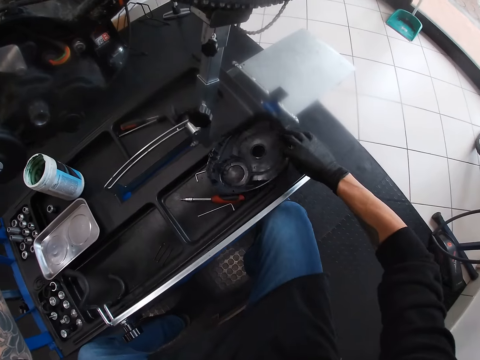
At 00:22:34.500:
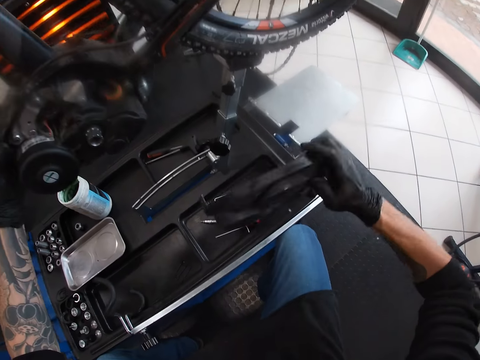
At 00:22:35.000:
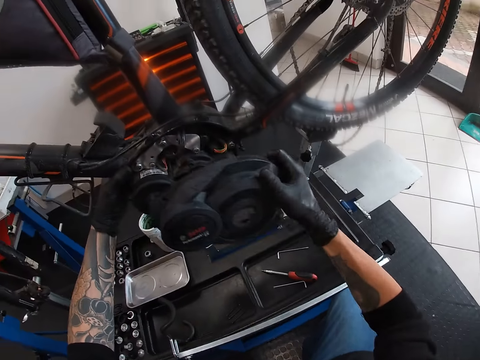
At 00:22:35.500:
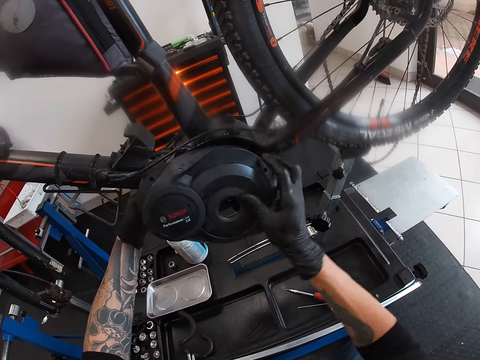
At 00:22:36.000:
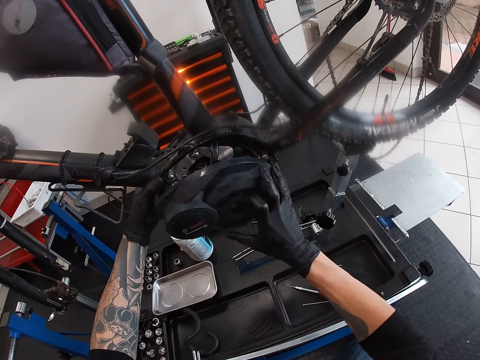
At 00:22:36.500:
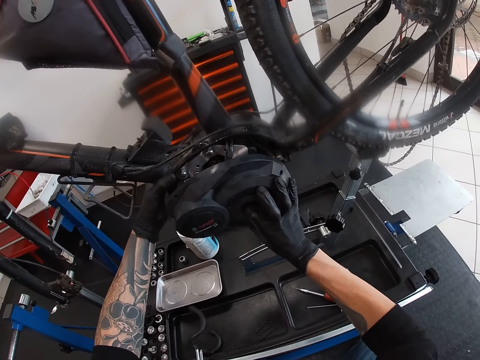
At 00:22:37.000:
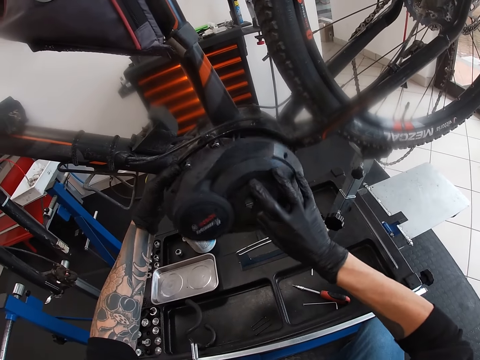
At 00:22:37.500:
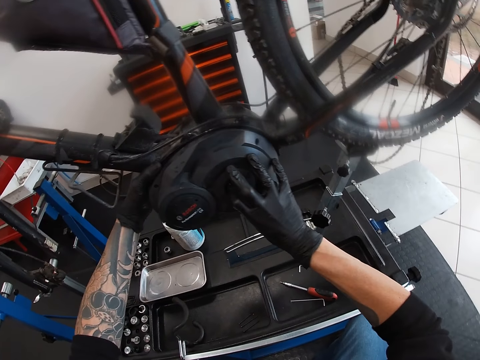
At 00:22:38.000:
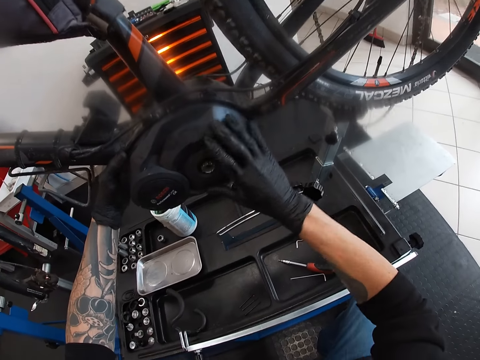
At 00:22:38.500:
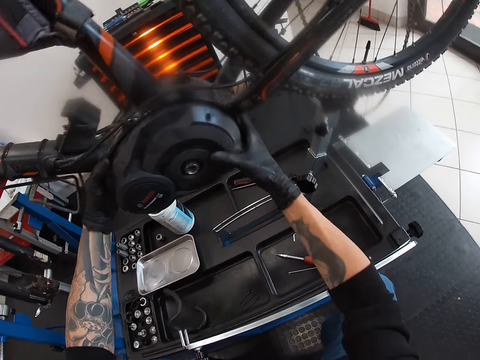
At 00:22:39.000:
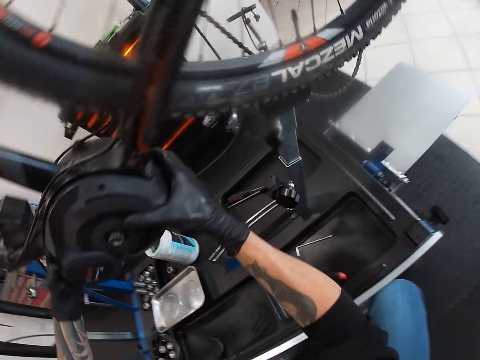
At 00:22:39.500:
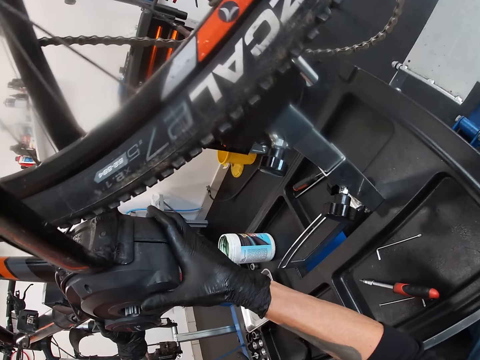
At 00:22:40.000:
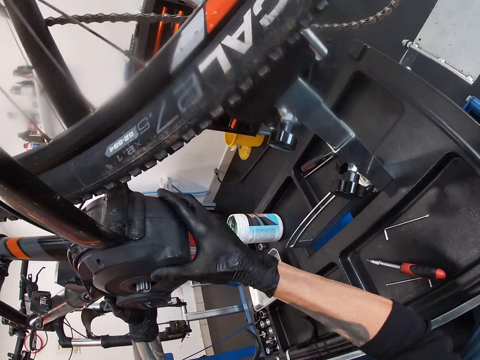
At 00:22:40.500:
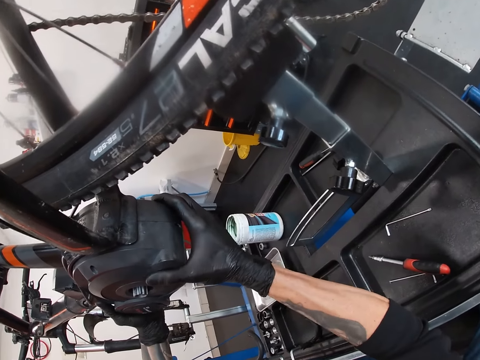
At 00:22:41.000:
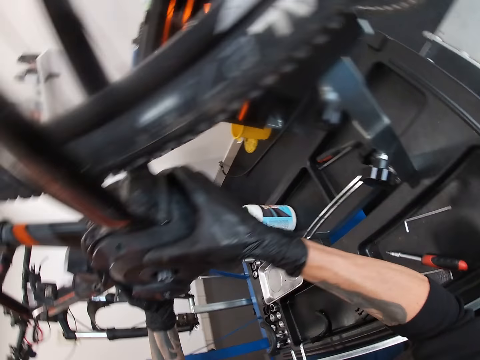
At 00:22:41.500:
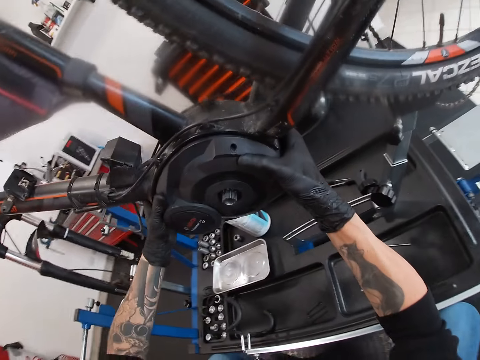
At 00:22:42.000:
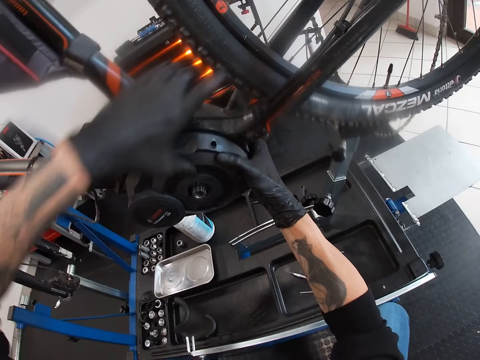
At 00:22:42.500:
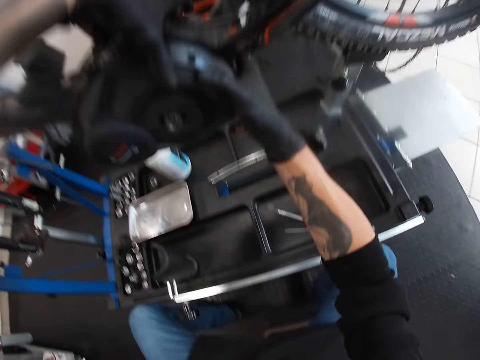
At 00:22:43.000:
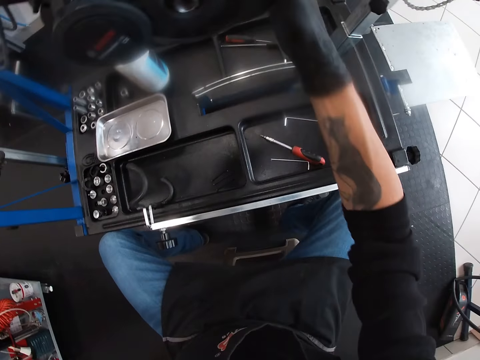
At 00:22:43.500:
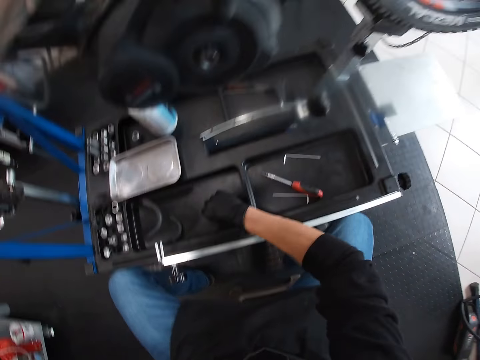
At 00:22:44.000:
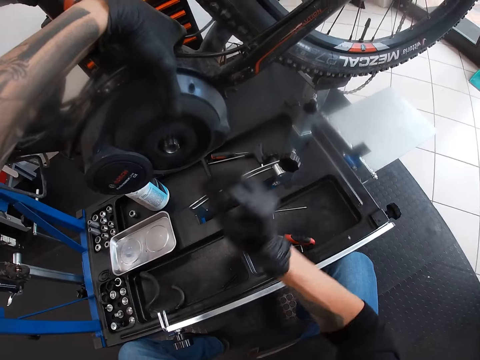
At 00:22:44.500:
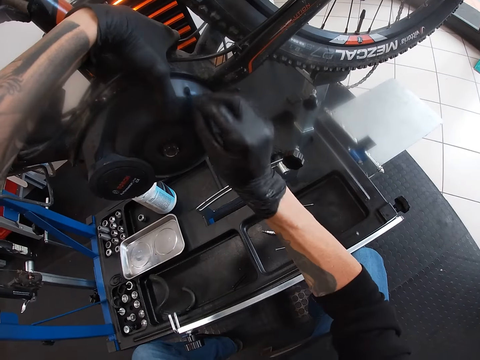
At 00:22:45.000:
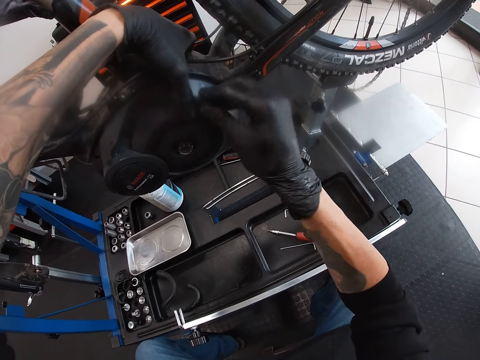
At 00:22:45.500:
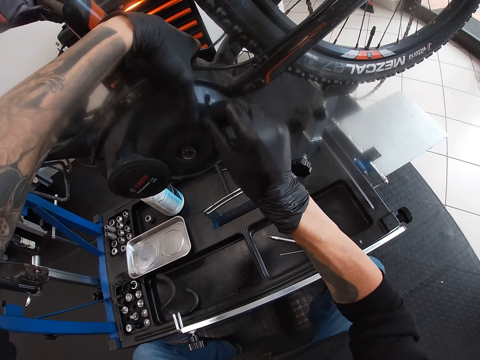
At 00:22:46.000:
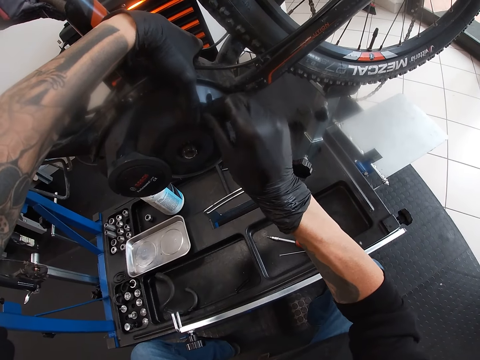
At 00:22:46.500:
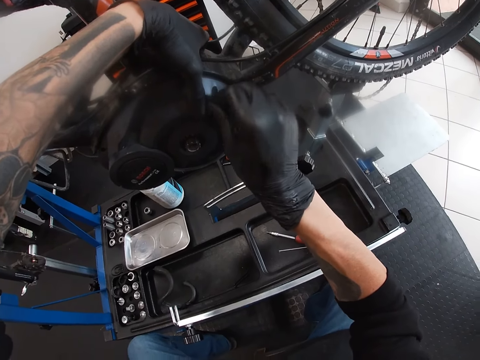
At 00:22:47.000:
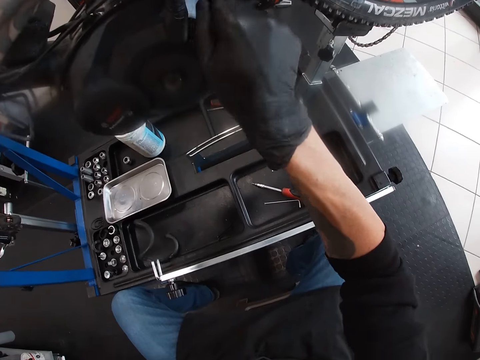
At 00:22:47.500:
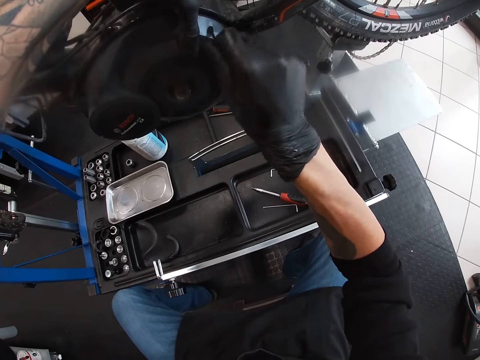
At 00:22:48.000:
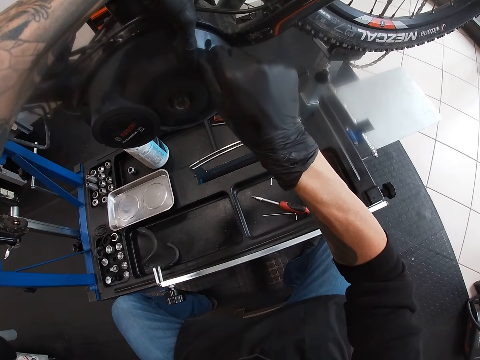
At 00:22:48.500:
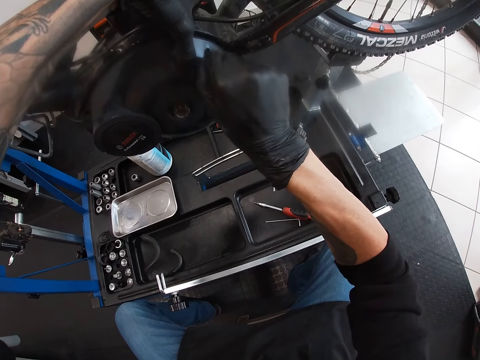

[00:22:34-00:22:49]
The camera wearer picks up the cover of the bicycle chain guard from the maintenance bench with his right hand. He covers the bicycle chain guard with the cover in his right hand. He fixes the part on the bicycle. He holds the bicycle chain guard with his hands. He holds the bicycle chain guard with his left hand. He picks up the bolt with his right hand from the maintenance bench. He inserts the bolt into the bolt hole of the bicycle chain guard with his right hand.

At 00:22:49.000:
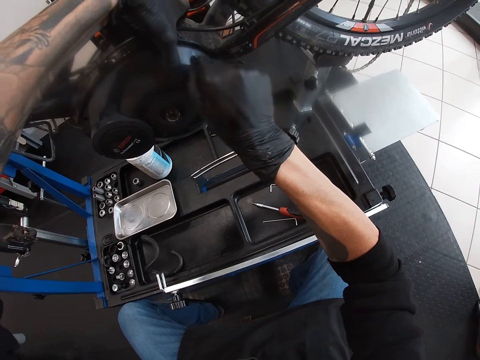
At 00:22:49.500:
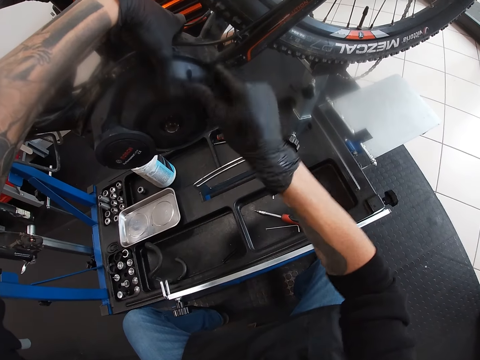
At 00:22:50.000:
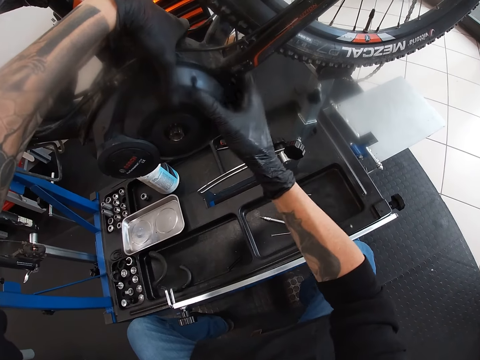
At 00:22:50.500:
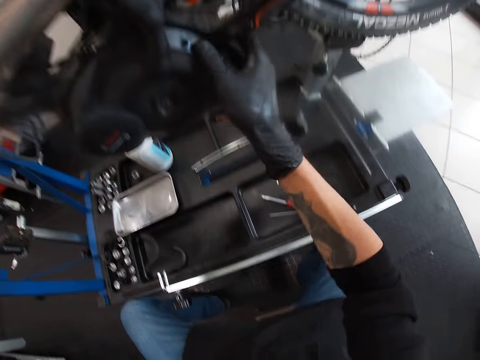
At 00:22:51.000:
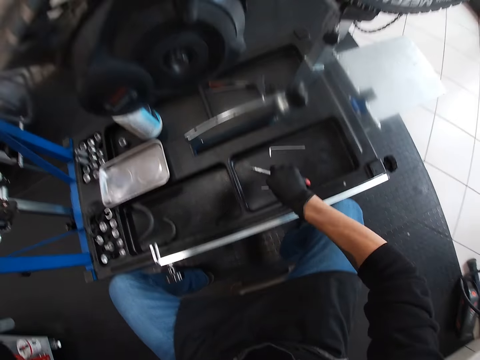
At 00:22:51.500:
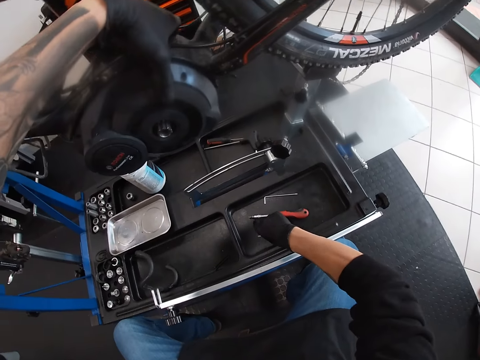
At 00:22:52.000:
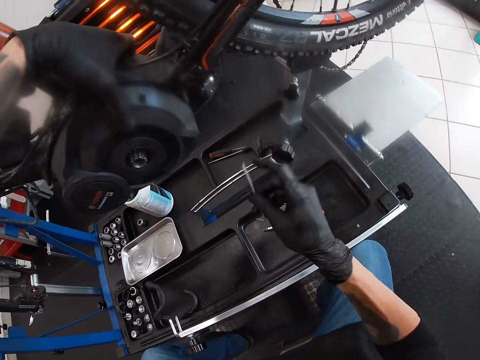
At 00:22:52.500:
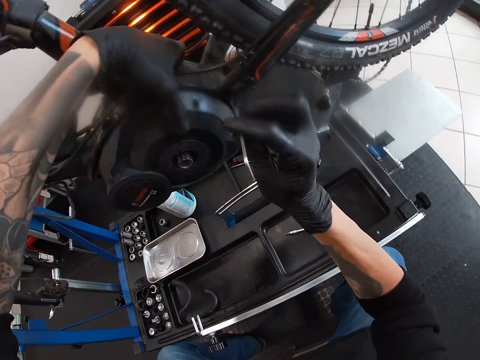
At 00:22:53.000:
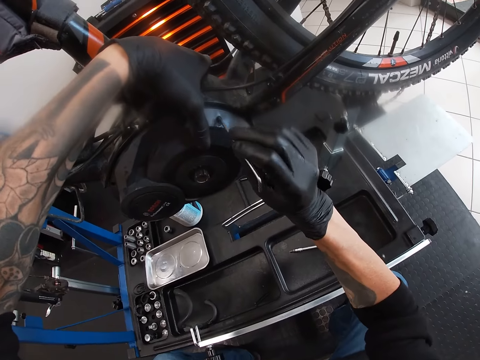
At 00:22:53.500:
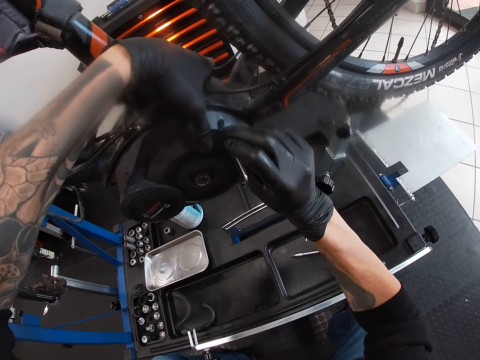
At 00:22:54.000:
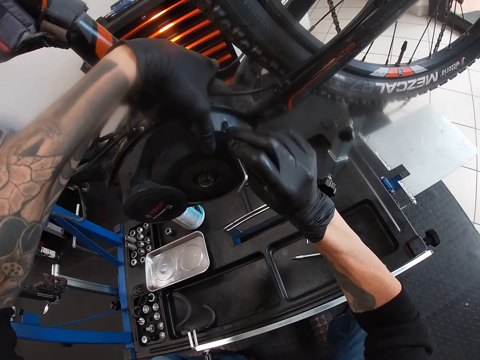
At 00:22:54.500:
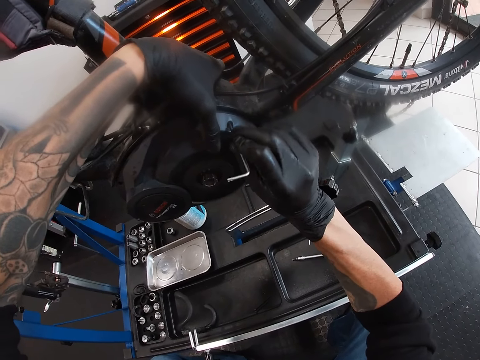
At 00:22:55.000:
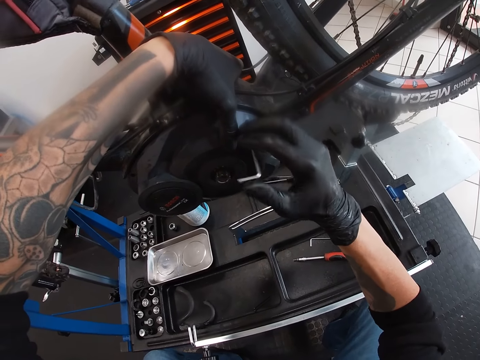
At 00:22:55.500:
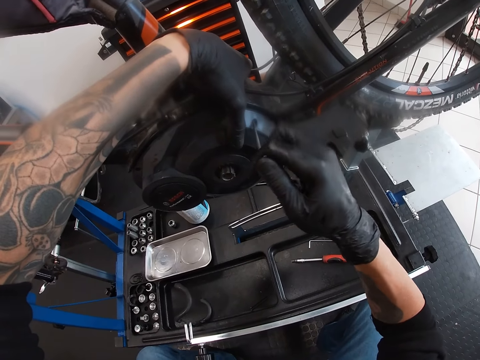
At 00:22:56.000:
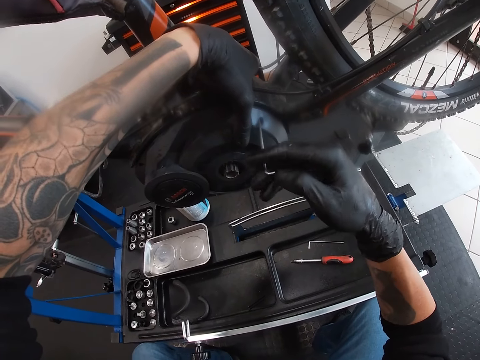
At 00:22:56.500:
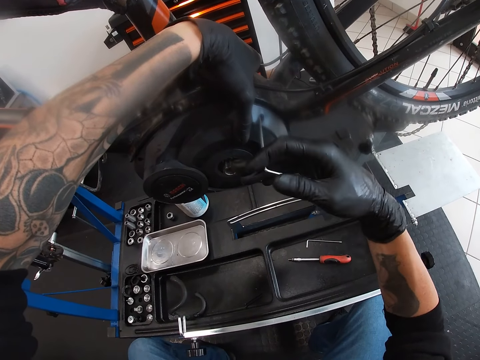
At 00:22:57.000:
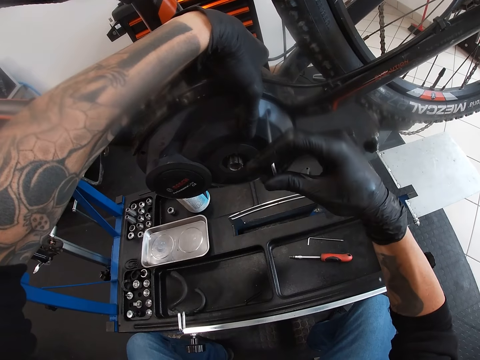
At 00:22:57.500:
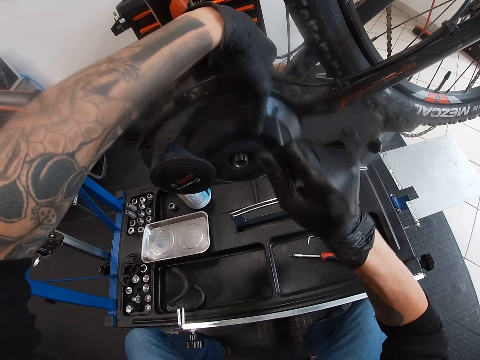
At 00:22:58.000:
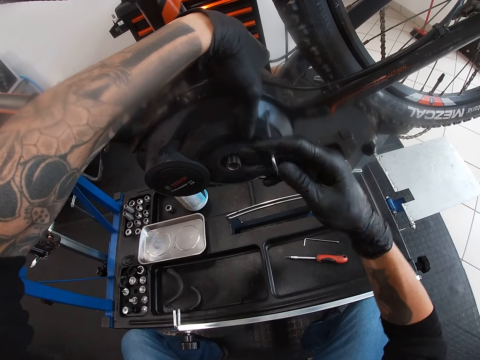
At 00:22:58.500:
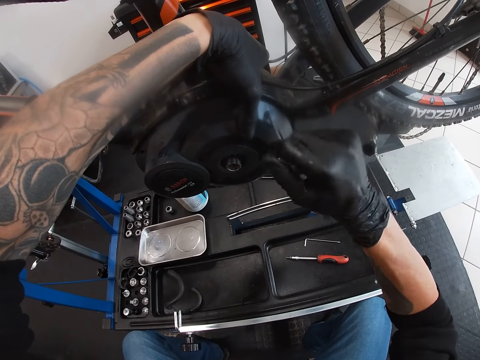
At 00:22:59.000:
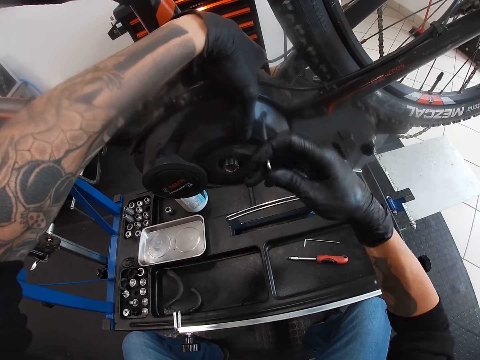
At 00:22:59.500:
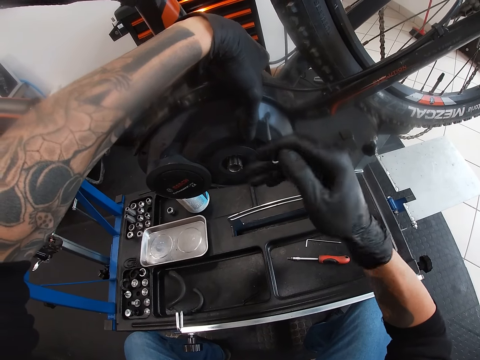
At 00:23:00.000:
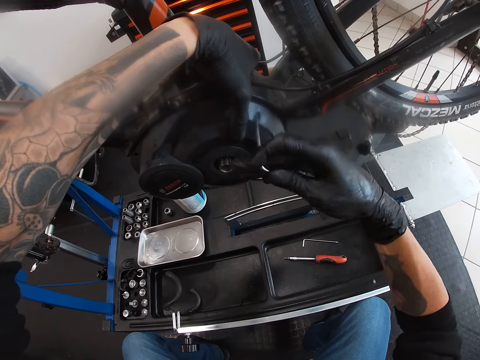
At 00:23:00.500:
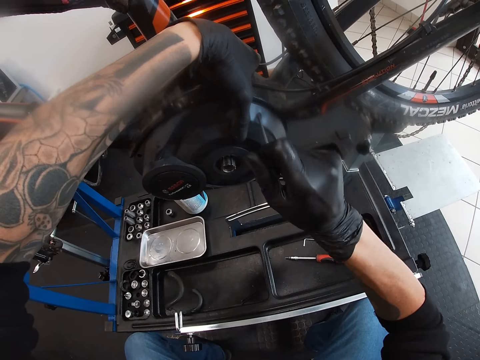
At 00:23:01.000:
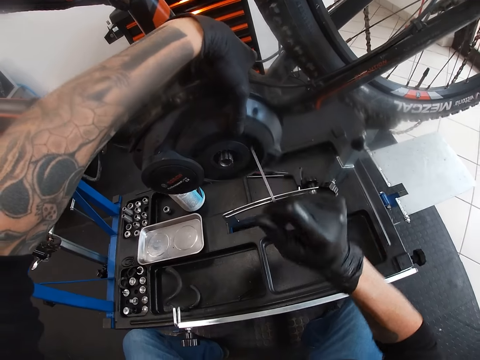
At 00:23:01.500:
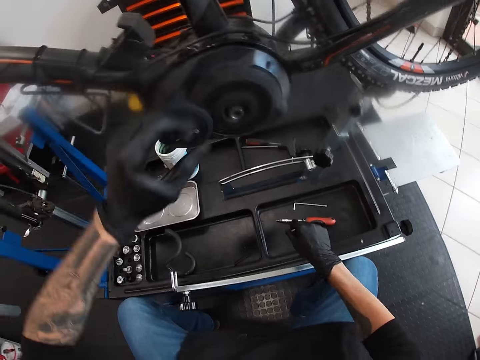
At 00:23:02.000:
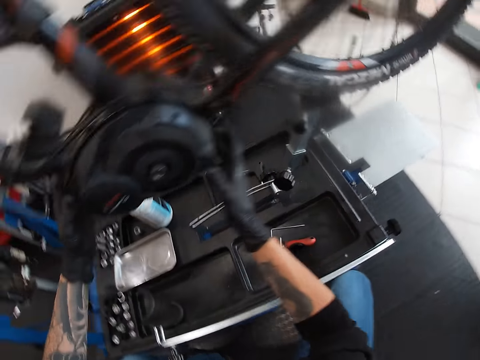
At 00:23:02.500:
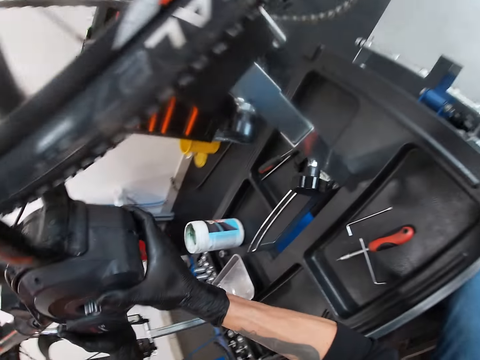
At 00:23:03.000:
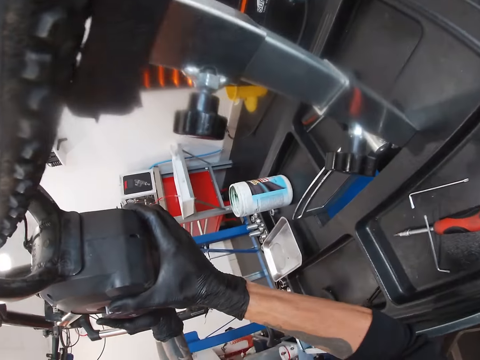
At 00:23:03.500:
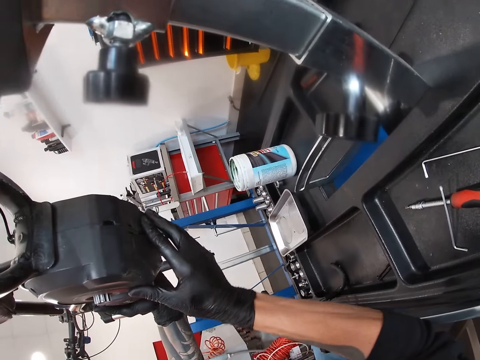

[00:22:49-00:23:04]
The camera wearer picks up a wrench from the table with his left hand. He inserts the wrench into the bolt in the battery compartment lid with his right hand. He screws the bolt in the battery compartment lid with the wrench in his right hand. He removes the wrench from the battery compartment lid with his right hand. He removes his left hand from the battery compartment lid. He drops the wrench in his right hand on the table. He holds the battery compartment with both hands.
